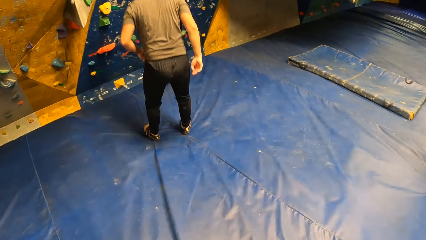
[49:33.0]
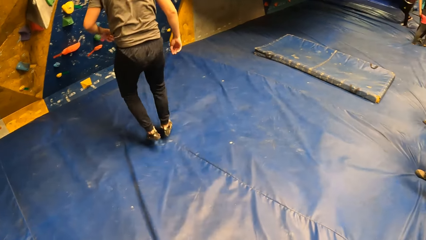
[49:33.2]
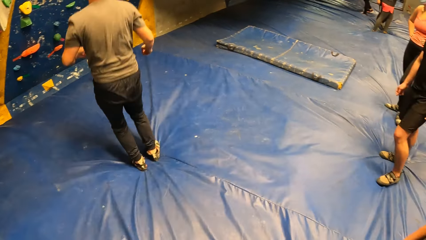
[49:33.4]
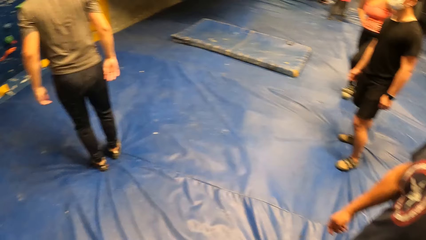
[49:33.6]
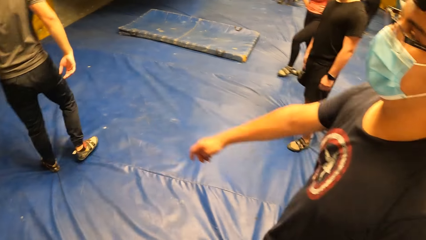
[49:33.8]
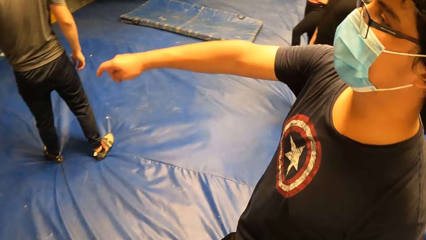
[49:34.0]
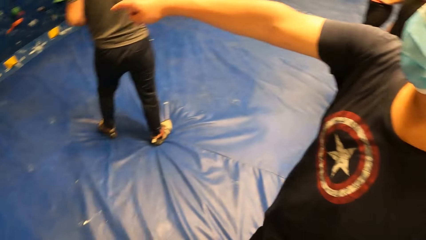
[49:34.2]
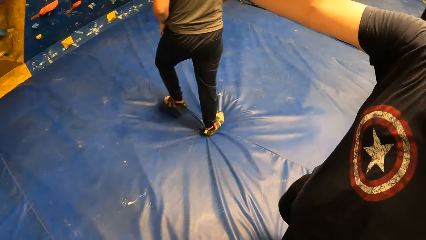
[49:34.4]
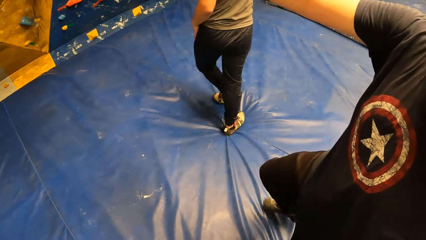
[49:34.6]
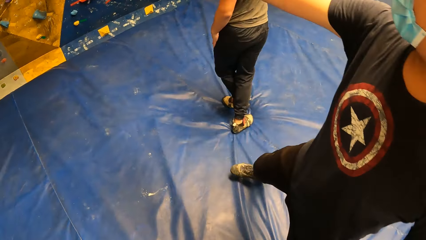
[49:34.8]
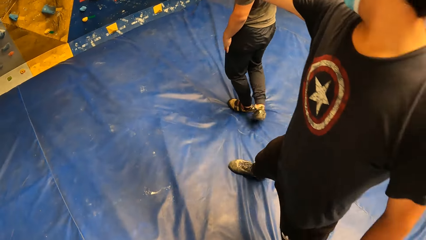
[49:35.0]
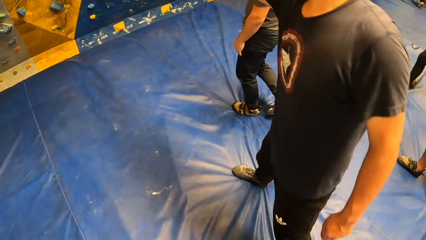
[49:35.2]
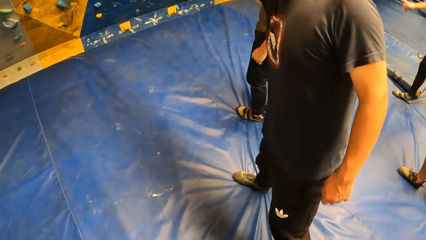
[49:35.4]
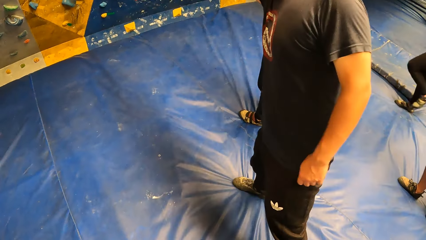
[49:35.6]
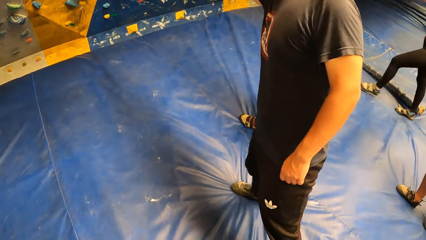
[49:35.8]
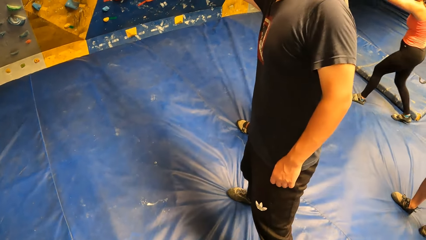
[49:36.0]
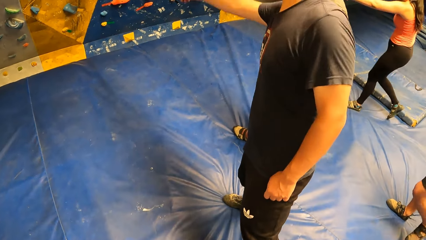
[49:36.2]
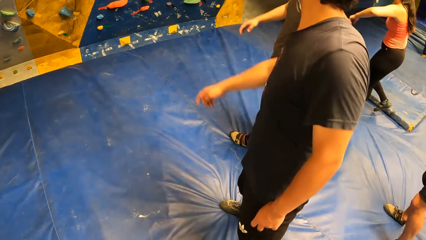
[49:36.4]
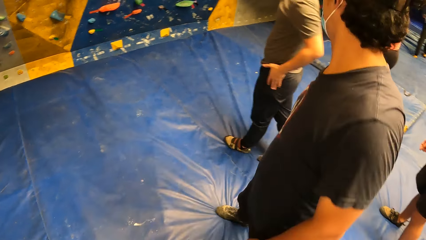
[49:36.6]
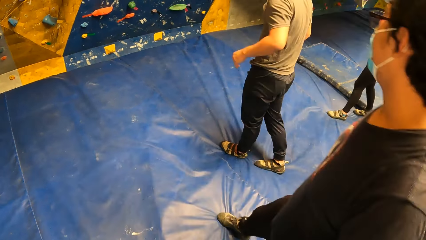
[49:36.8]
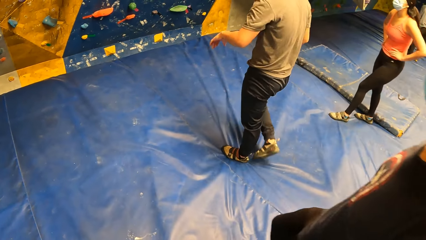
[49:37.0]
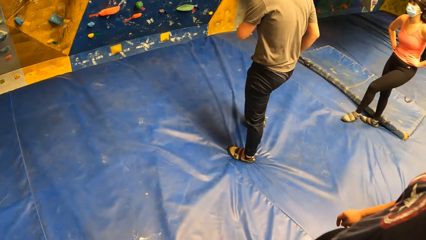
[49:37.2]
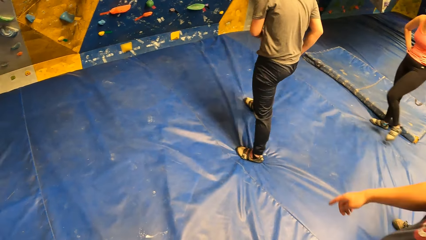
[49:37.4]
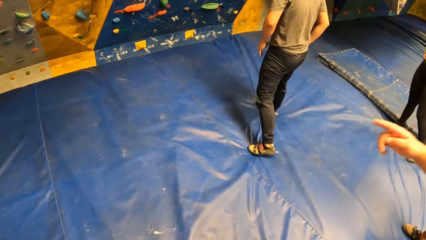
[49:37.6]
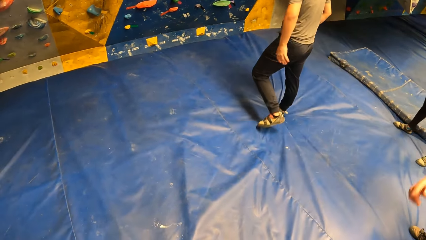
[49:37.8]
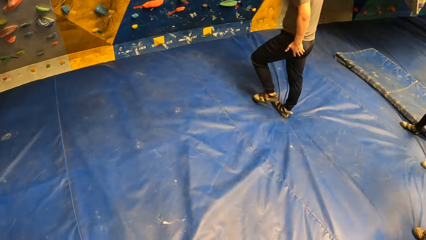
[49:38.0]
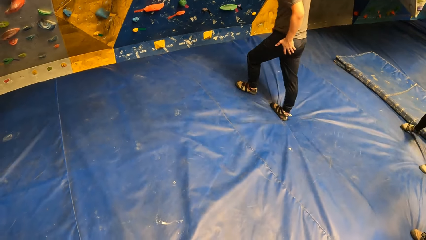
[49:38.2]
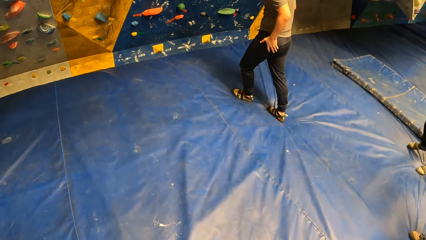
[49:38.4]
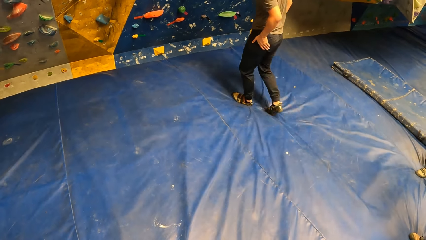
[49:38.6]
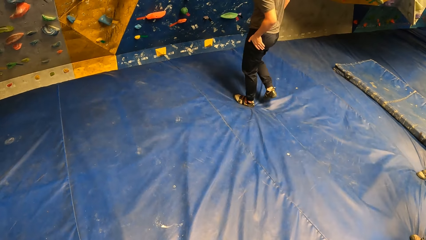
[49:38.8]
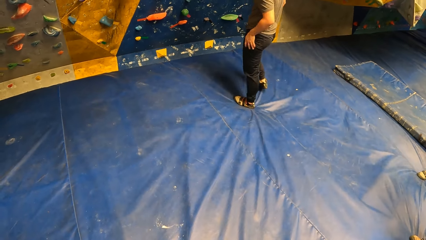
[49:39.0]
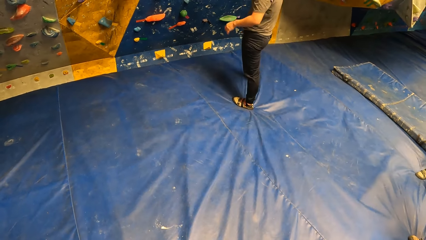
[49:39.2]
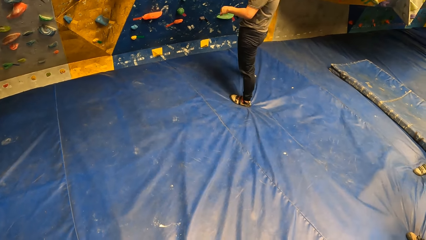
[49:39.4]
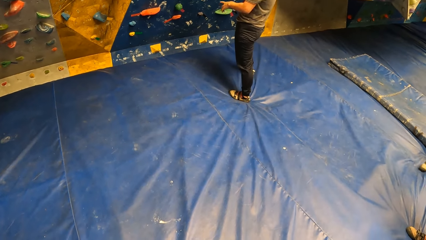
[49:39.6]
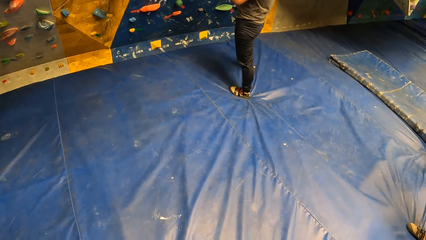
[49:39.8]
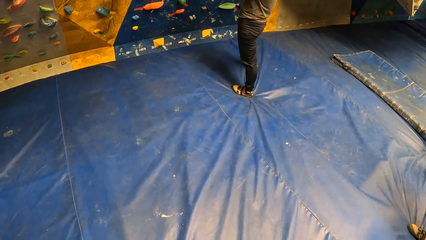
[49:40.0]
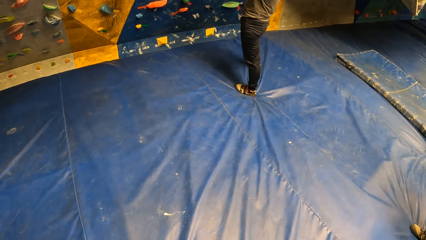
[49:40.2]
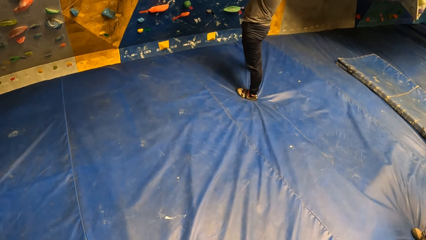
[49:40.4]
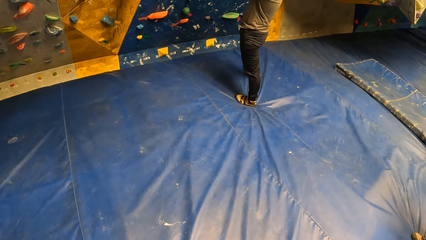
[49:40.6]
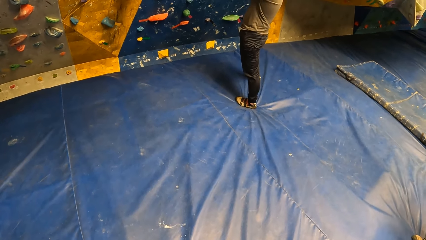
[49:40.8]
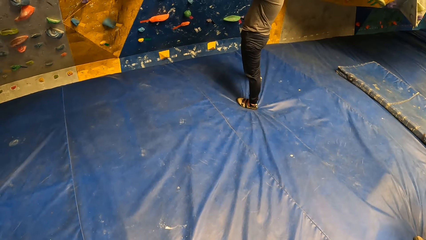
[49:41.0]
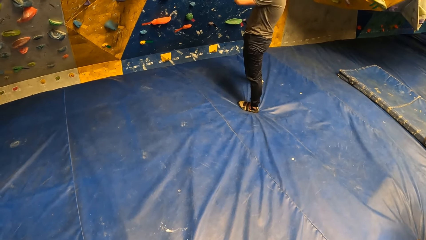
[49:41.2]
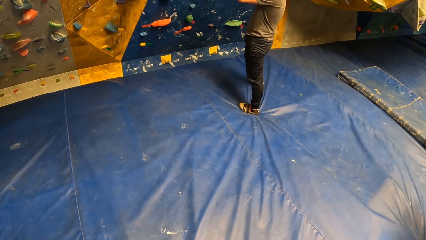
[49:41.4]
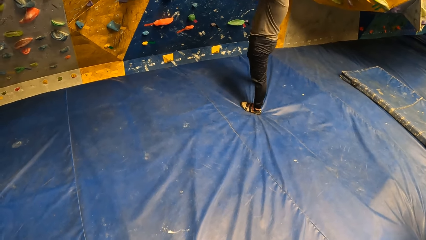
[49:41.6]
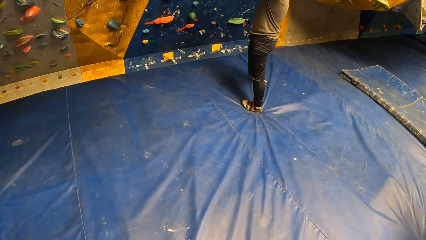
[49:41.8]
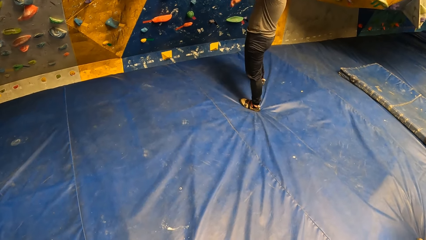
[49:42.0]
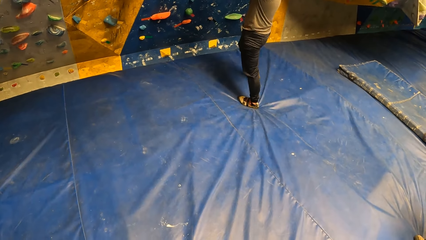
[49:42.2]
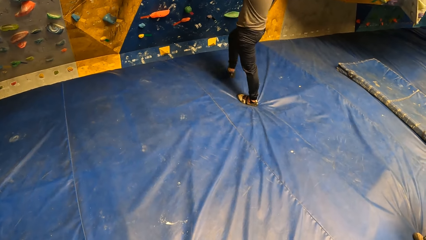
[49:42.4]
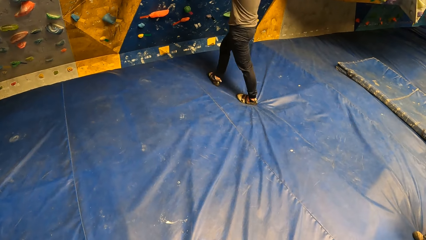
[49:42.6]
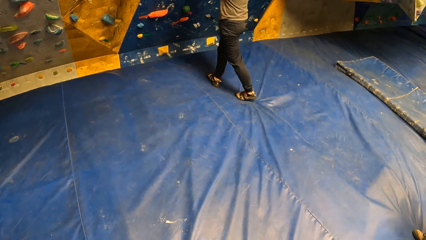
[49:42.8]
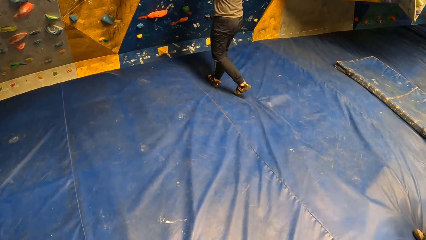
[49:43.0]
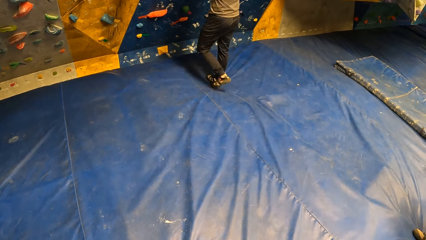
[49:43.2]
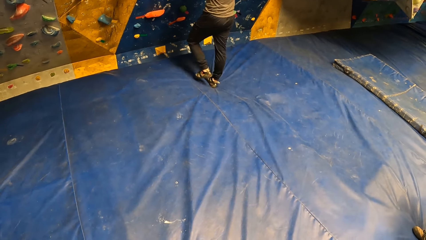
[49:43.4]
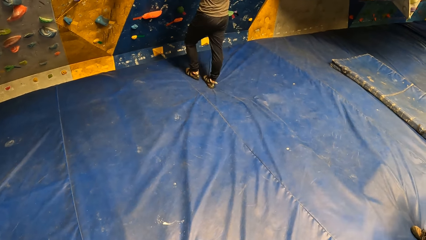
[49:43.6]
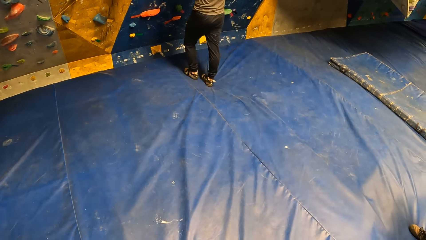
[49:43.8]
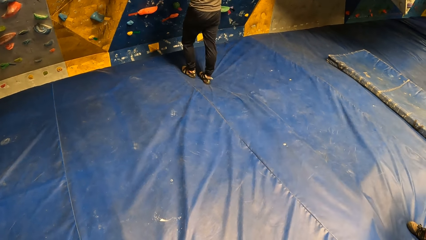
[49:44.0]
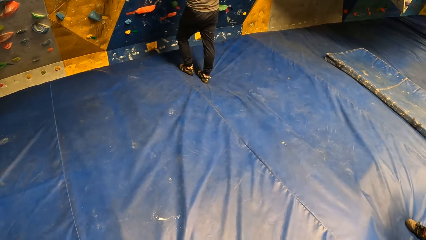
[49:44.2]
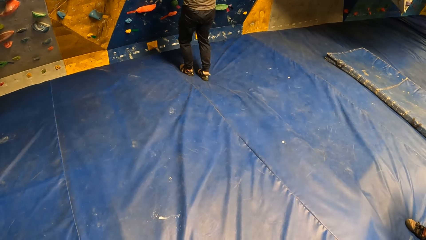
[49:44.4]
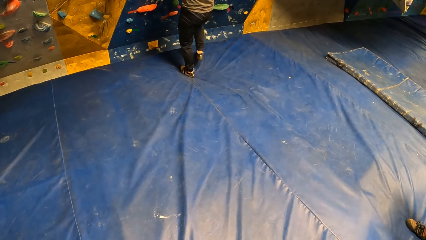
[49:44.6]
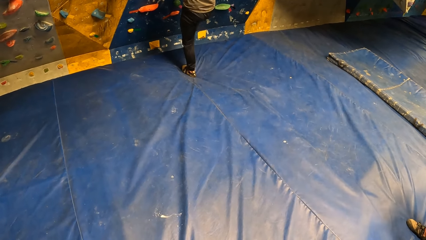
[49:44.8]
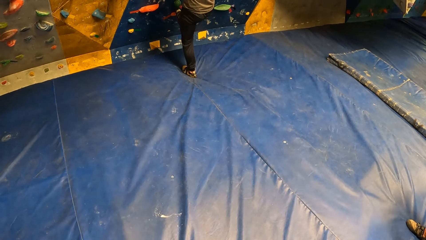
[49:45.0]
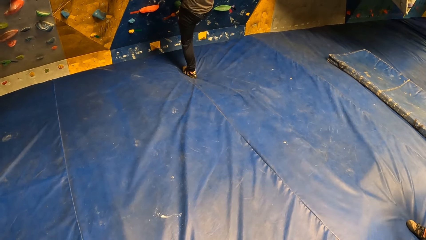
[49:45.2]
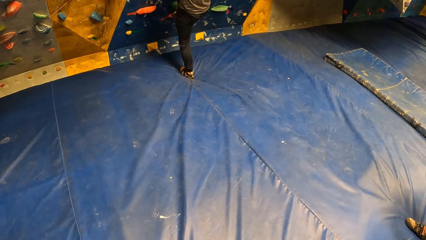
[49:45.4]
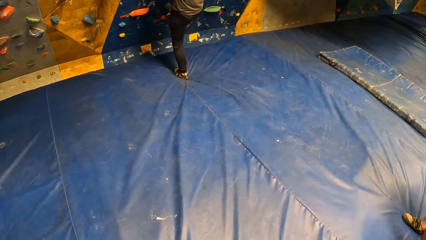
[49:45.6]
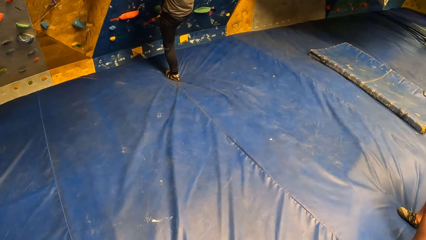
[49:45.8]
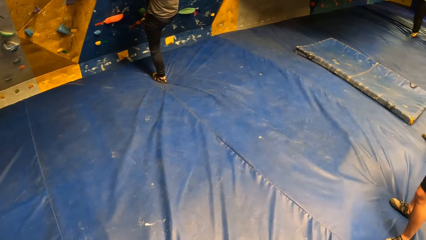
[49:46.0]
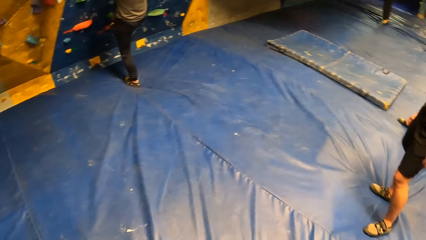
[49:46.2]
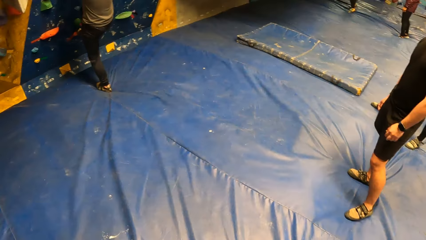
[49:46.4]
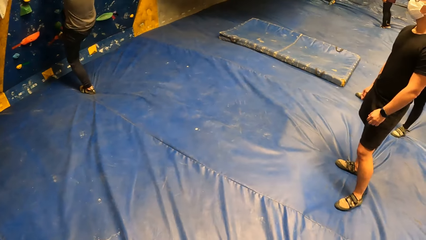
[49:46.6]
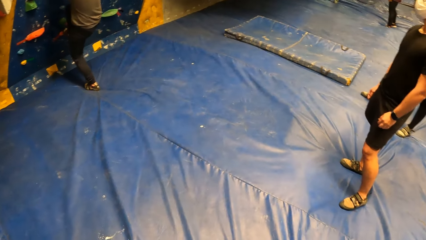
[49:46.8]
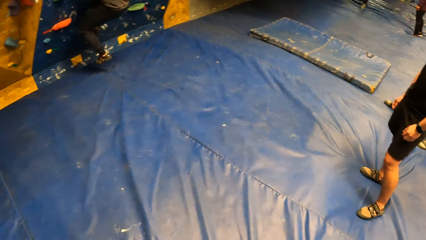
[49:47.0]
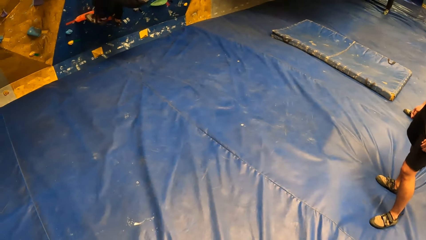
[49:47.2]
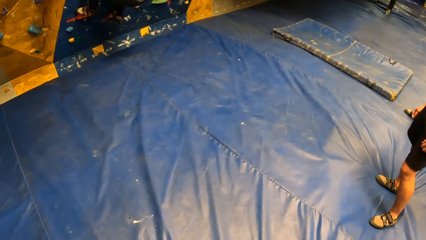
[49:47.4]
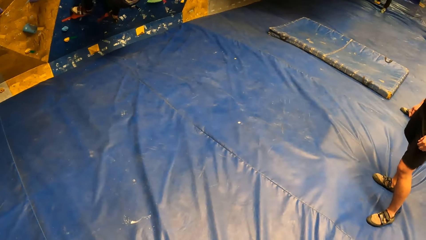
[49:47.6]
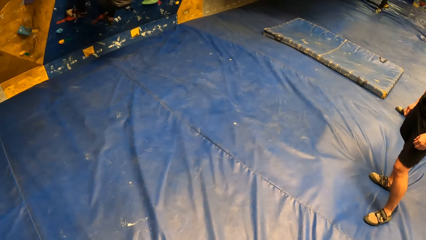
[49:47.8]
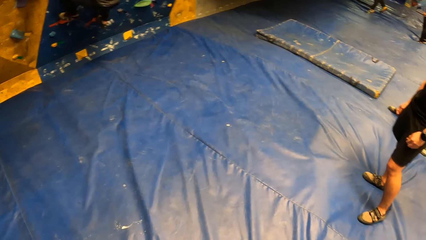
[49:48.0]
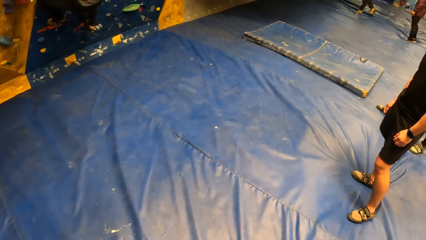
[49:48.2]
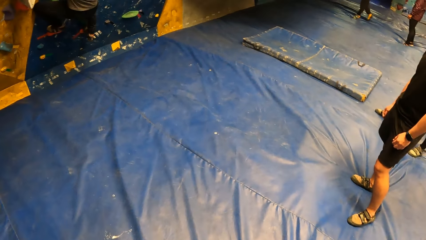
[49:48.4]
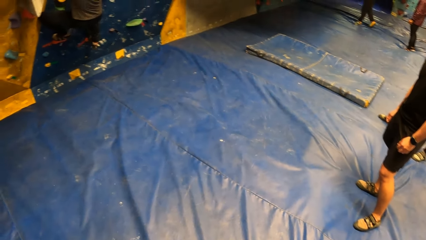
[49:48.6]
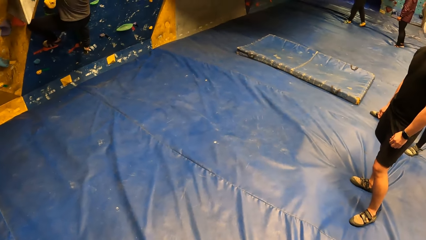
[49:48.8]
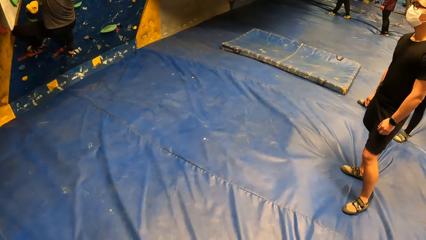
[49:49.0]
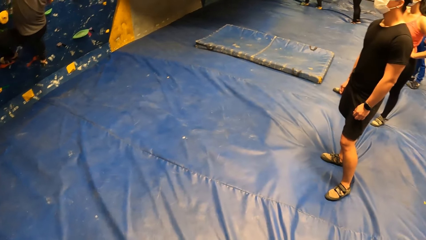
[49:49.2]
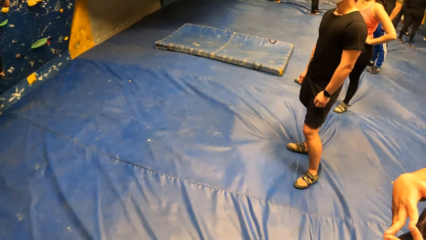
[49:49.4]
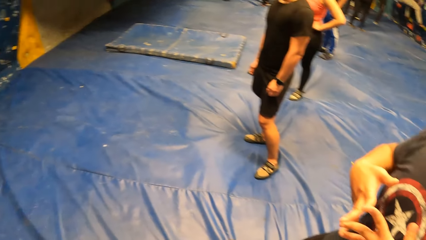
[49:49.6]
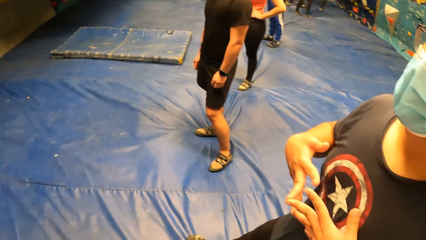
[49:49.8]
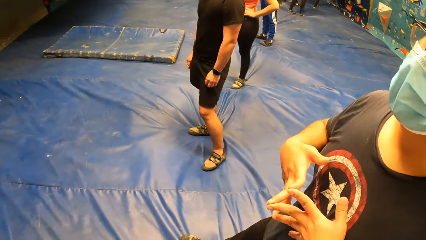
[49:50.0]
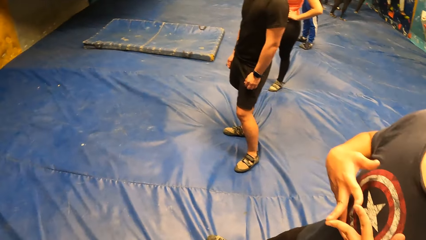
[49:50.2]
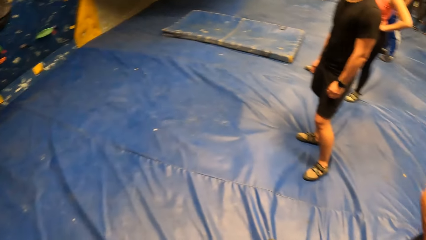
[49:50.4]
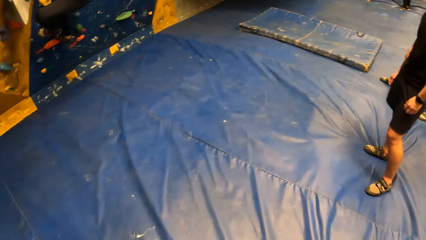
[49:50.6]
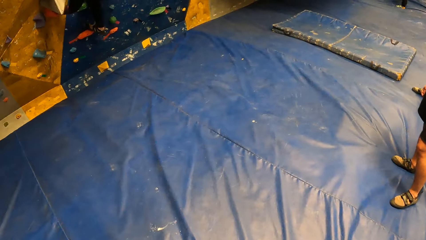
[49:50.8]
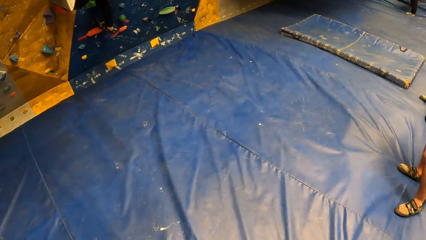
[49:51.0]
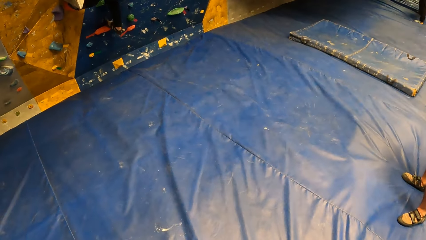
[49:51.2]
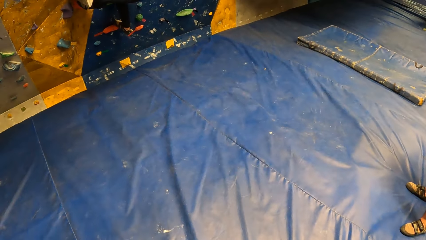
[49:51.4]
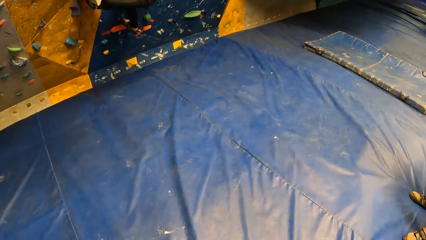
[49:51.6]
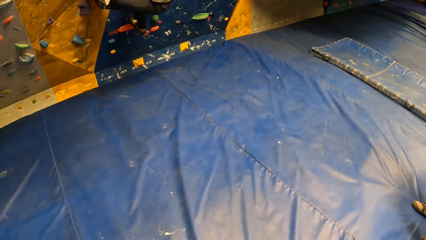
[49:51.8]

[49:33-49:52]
A man points at the rock grip wall with his right hand. The man moves forward. A climber walks towards the wall. Another man wipes a hand, walks towards the wall and wipes hands. He lifts the left hand and lifts the right hand. He climbs the rock grip wall. The first man climbs the bouldering wall with both hands. A third man presses his hands together. The camera wearer looks around the climbing area.
